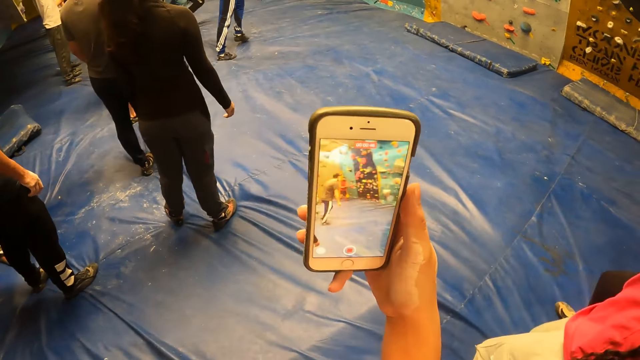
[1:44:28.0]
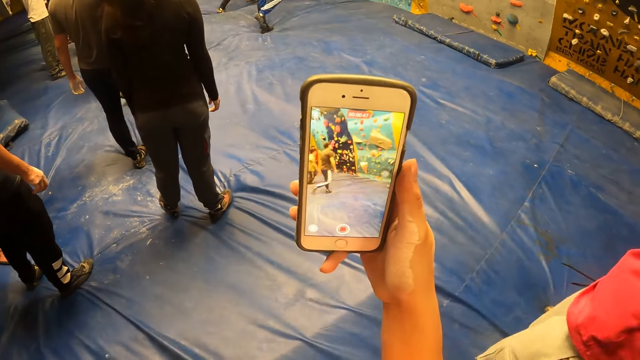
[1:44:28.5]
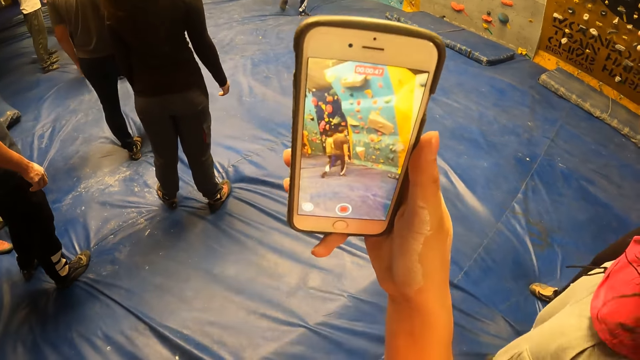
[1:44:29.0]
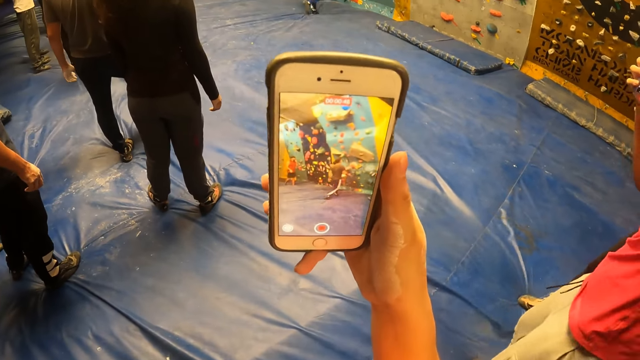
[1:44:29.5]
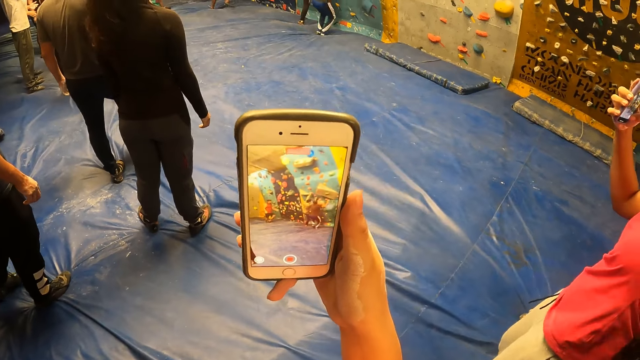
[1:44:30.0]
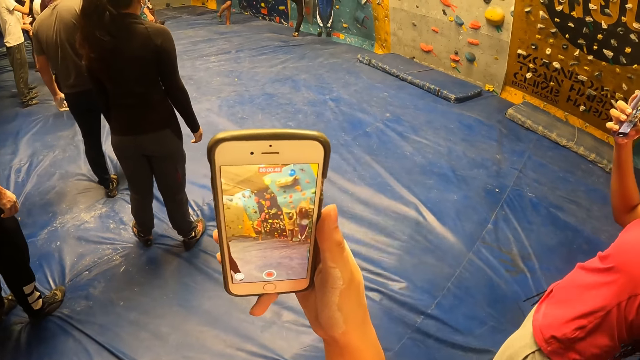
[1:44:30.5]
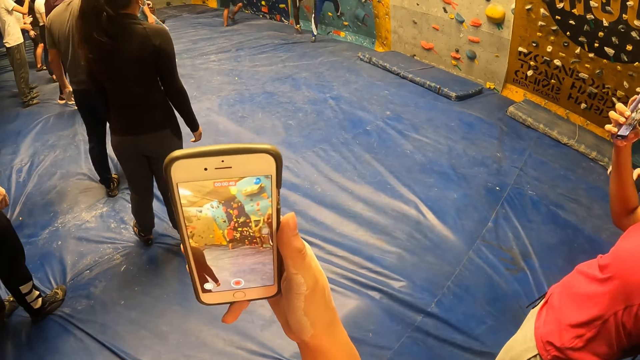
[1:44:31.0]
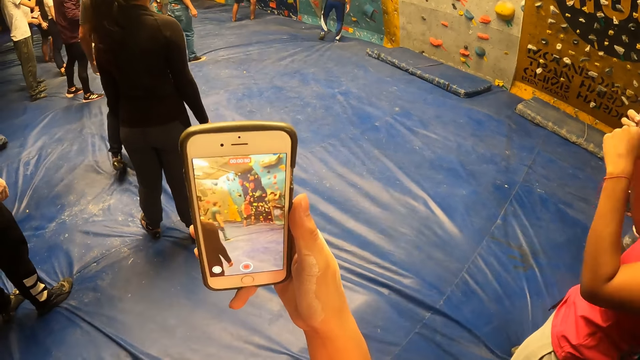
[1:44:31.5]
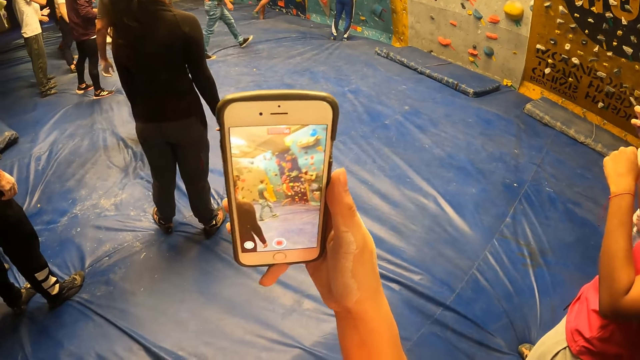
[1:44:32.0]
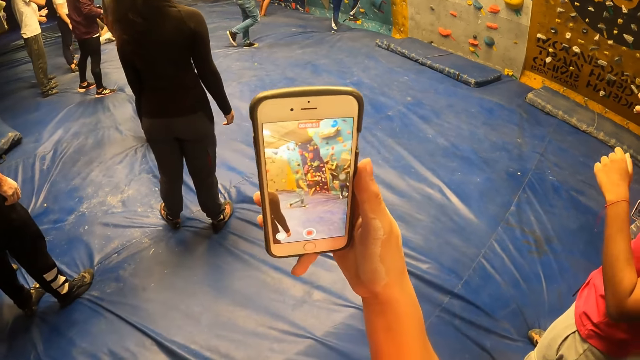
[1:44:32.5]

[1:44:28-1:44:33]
The woman jumps on the landing mat.

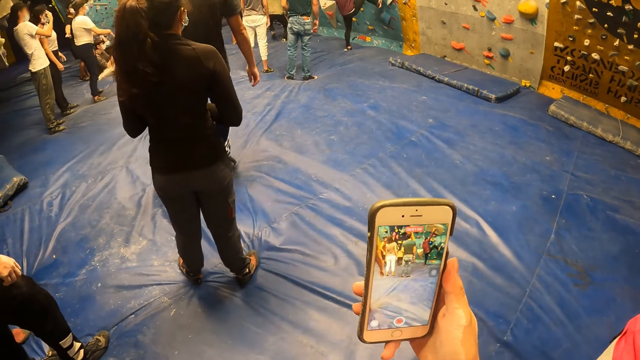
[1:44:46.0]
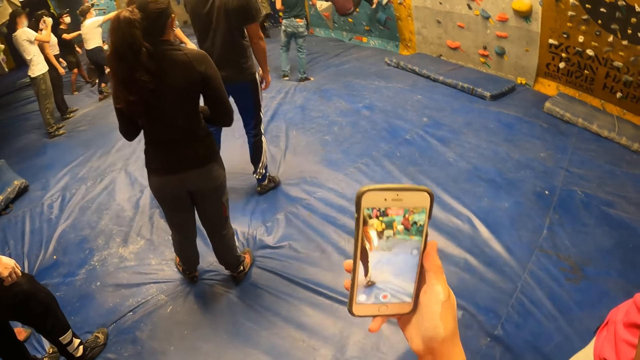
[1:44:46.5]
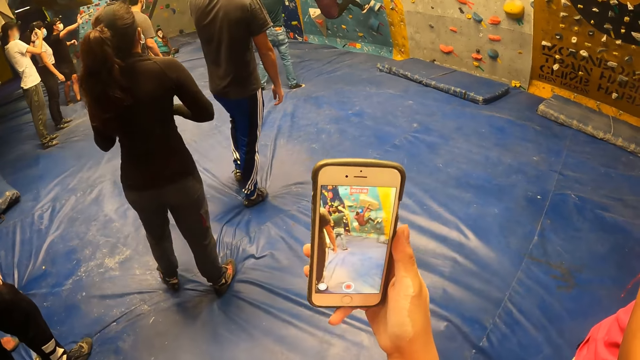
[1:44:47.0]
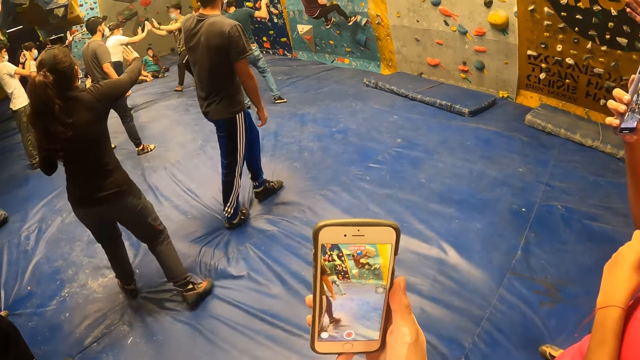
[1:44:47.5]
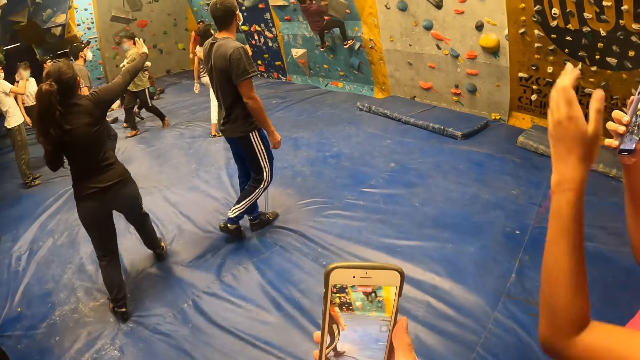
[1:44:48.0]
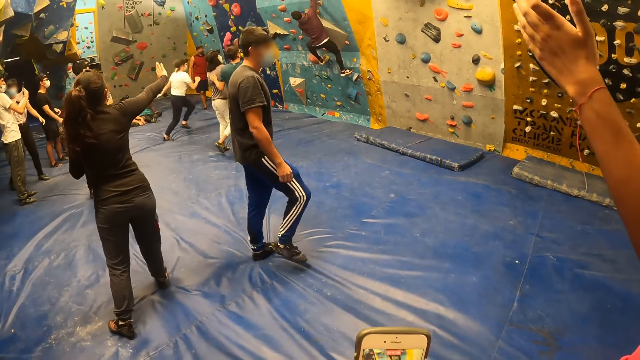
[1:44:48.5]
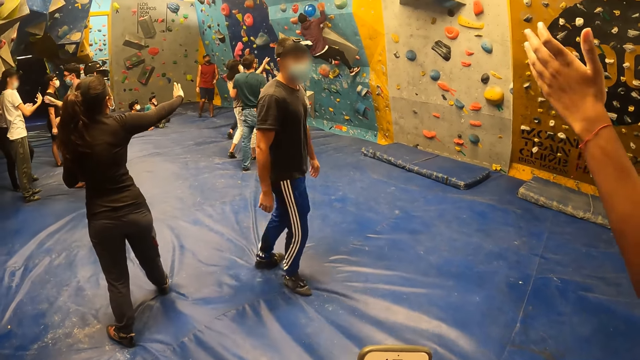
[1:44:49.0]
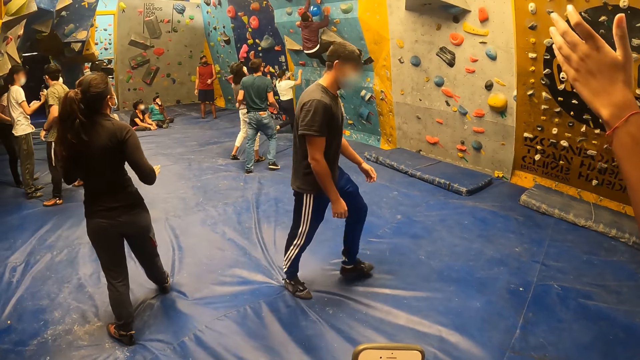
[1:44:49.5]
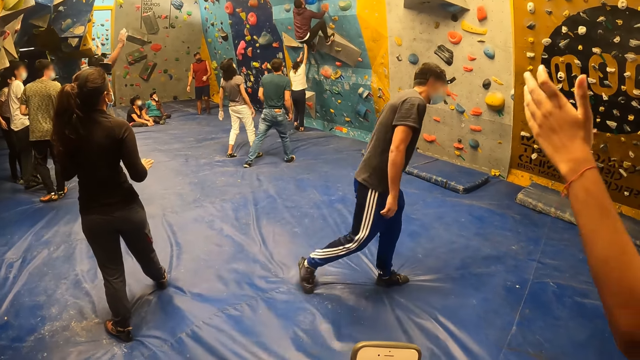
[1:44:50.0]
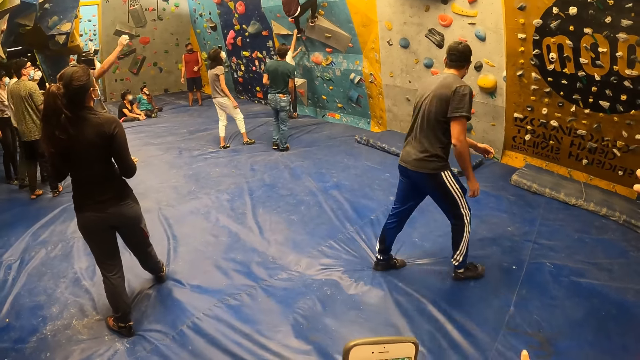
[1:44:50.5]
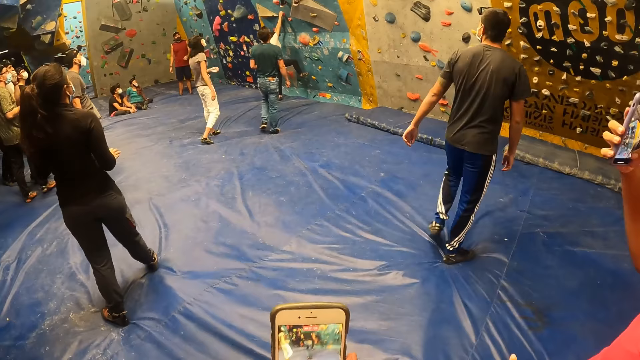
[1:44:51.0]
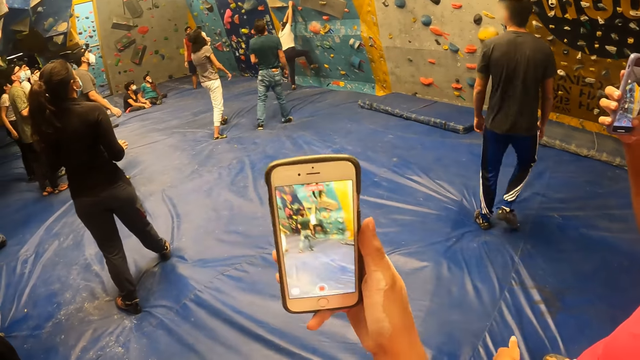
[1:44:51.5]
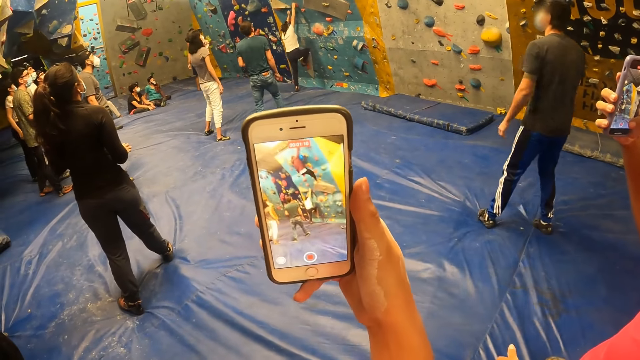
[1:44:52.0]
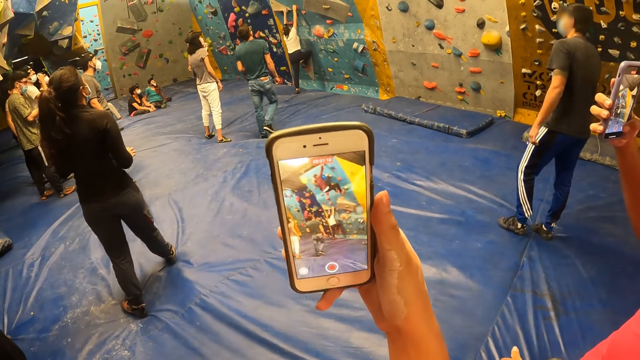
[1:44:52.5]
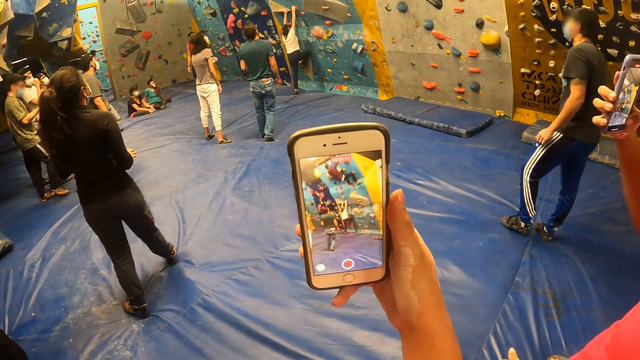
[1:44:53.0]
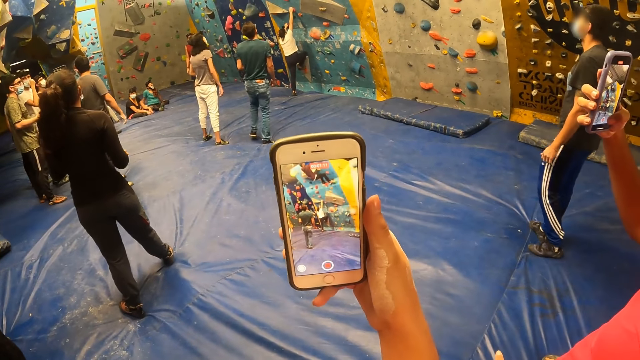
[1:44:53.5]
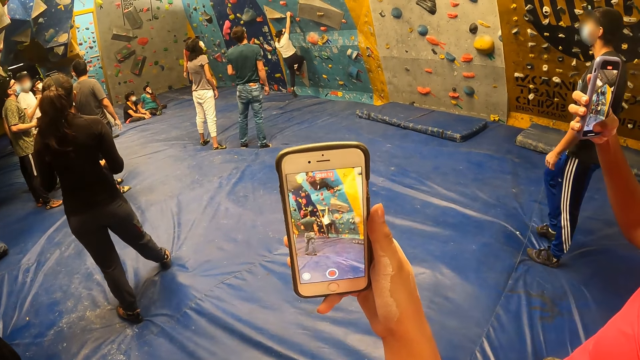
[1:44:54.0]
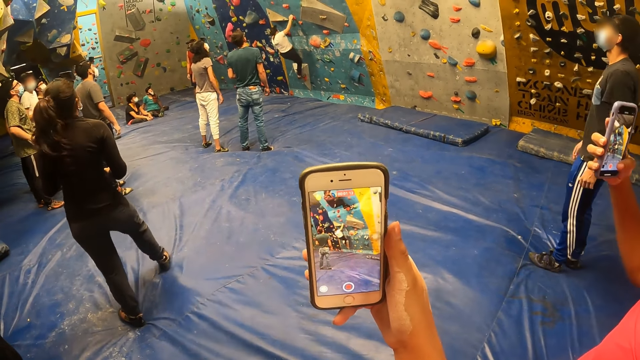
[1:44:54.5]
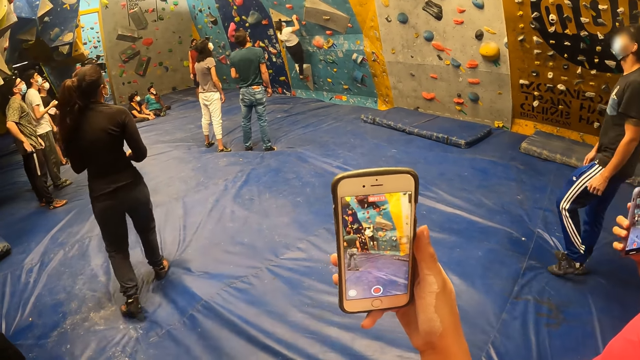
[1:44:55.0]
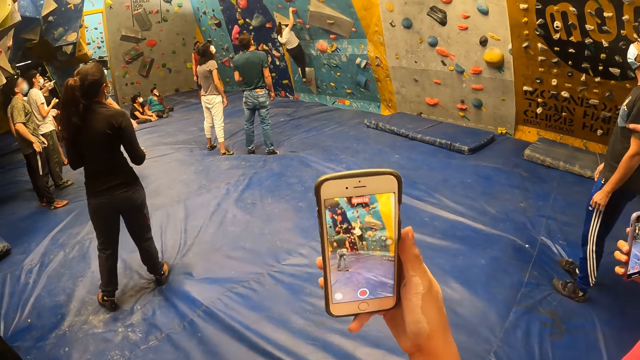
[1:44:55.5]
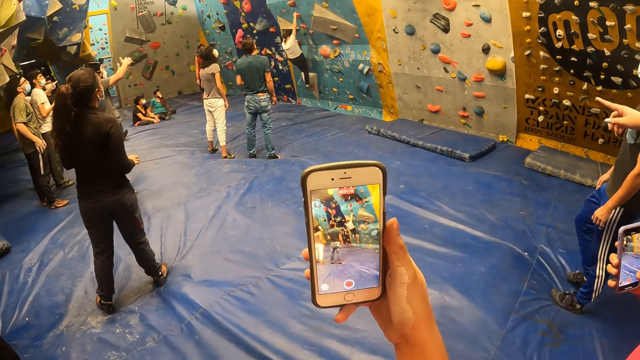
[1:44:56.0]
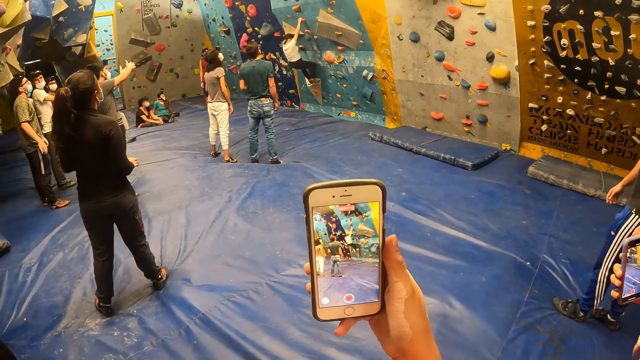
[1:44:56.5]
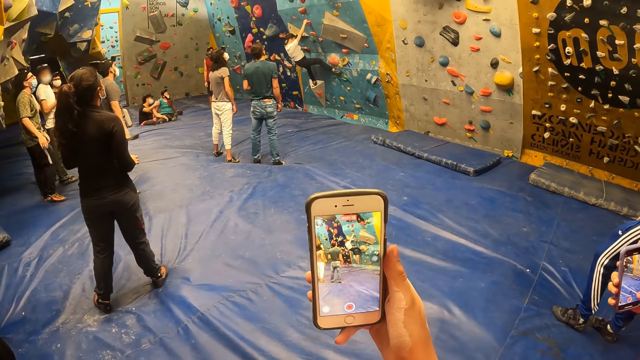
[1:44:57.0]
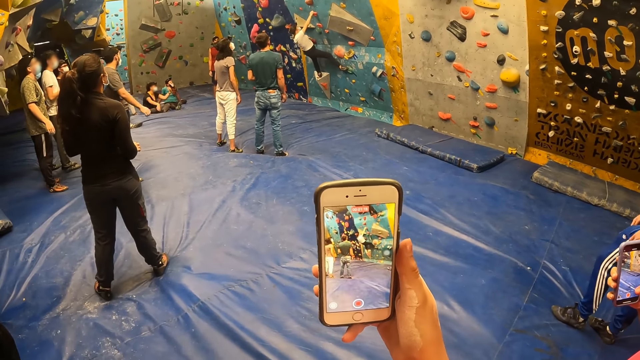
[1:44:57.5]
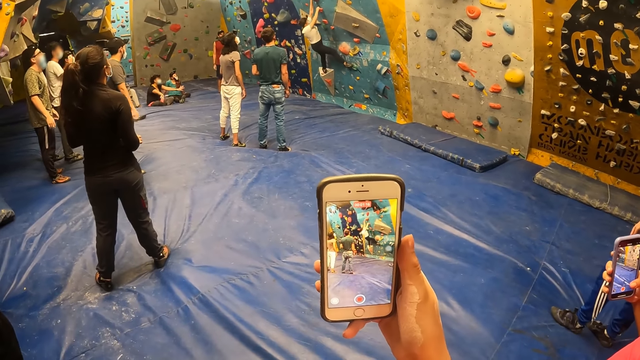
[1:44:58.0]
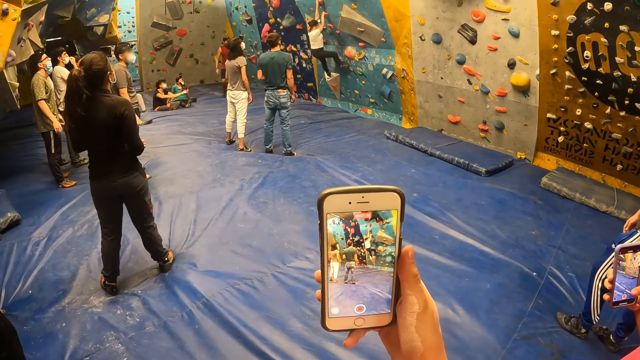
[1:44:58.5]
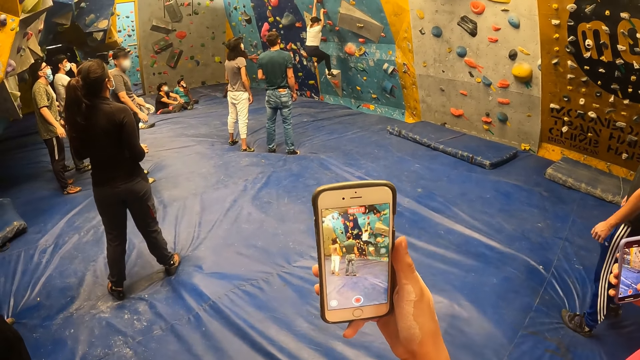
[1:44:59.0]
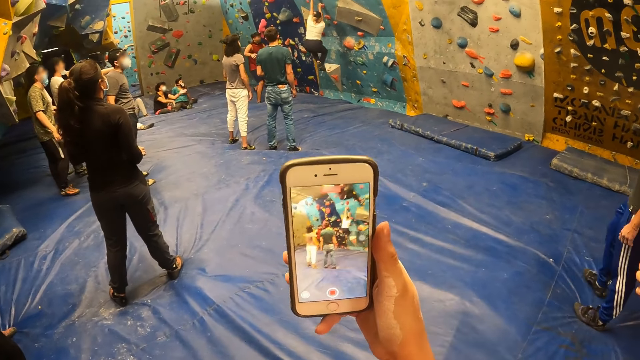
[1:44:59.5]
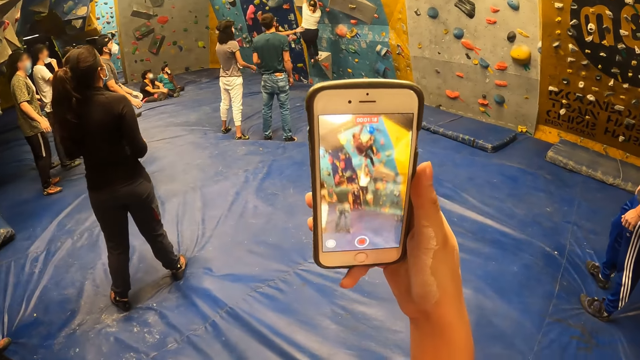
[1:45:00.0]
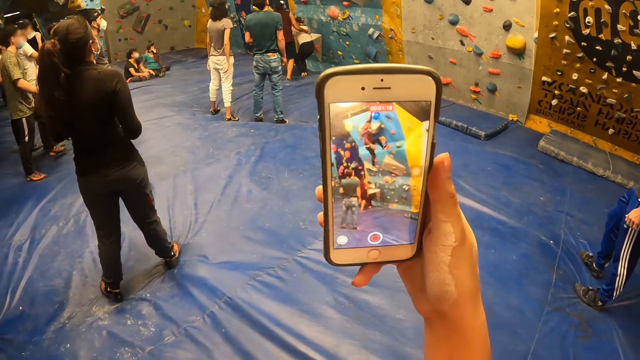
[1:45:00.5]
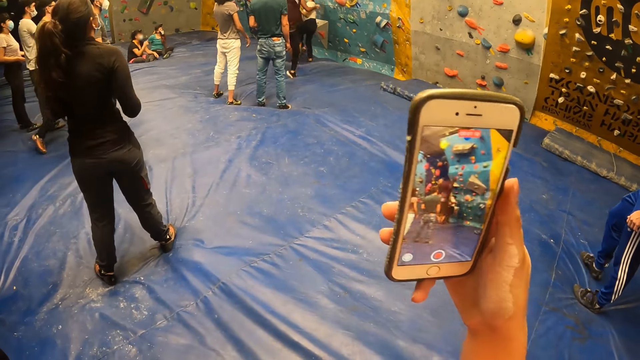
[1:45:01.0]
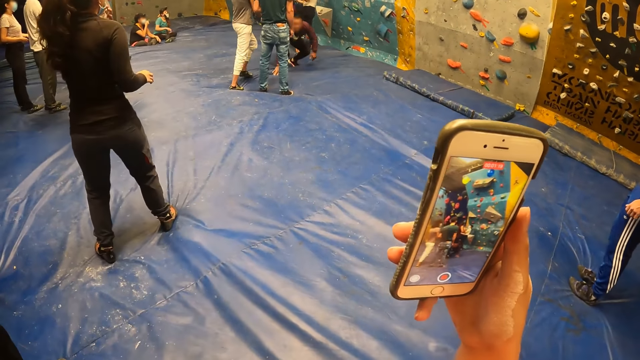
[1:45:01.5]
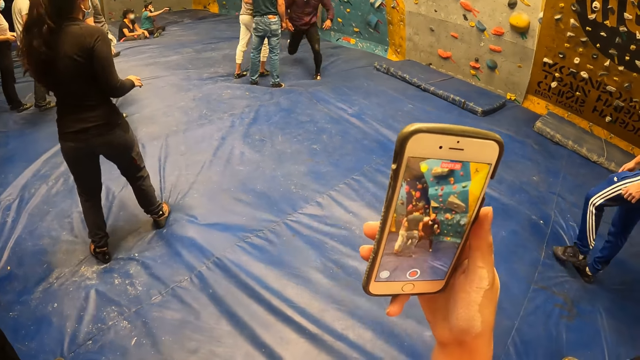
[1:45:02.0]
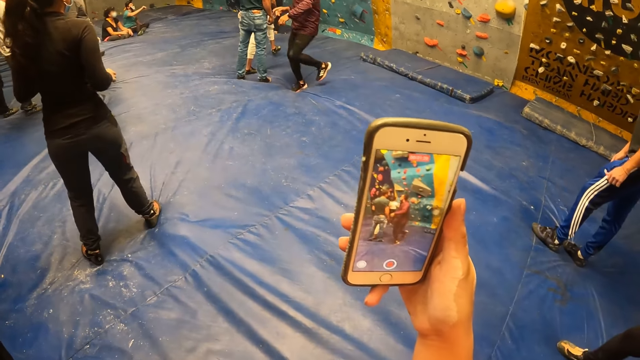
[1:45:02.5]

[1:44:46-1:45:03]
The woman stretches her left hand up. The camera wearer looks at other sportspersons. They record on the phone.
